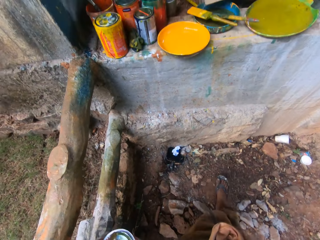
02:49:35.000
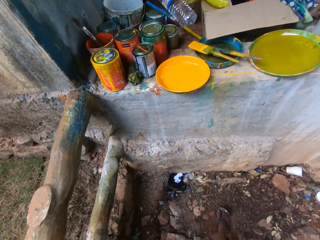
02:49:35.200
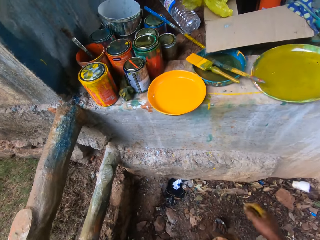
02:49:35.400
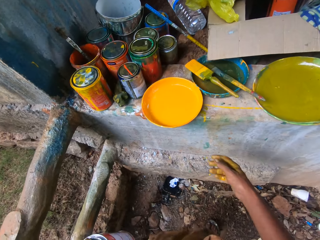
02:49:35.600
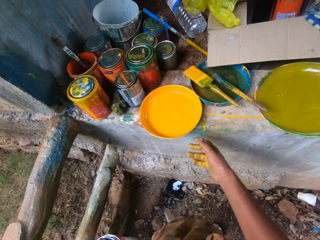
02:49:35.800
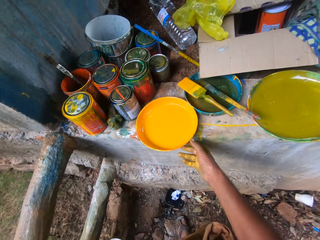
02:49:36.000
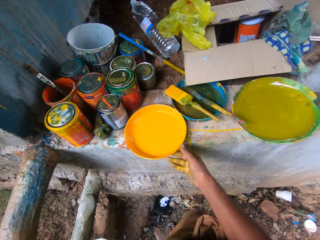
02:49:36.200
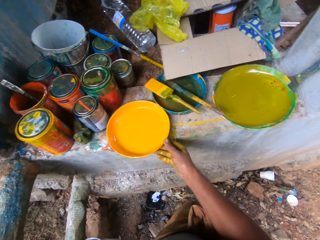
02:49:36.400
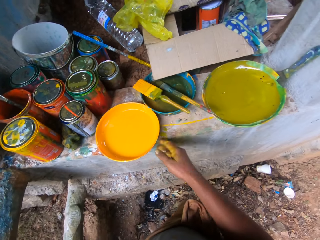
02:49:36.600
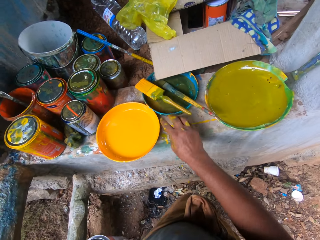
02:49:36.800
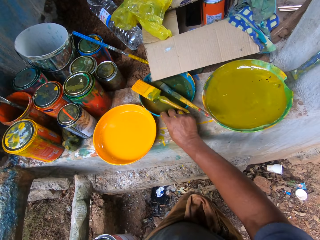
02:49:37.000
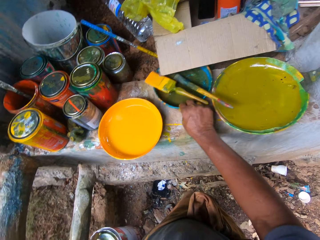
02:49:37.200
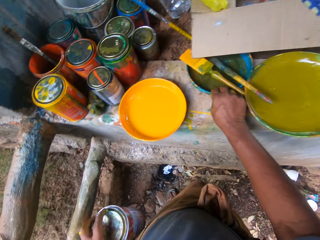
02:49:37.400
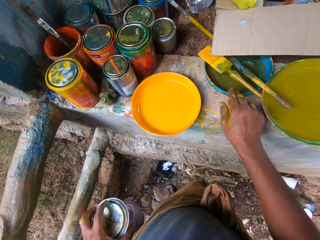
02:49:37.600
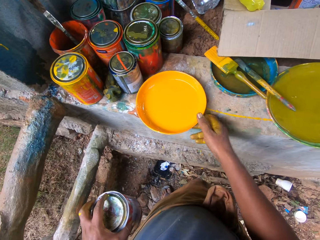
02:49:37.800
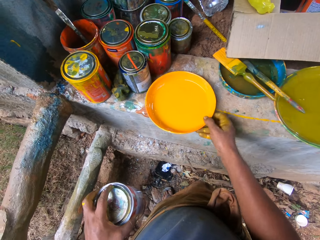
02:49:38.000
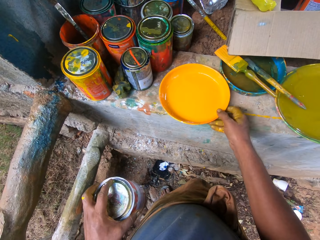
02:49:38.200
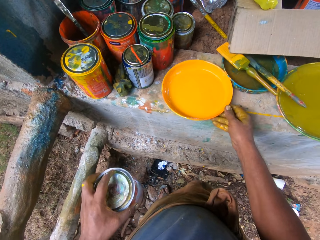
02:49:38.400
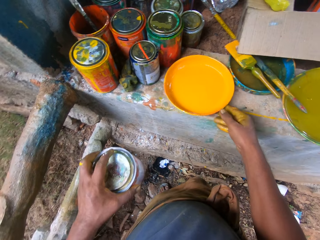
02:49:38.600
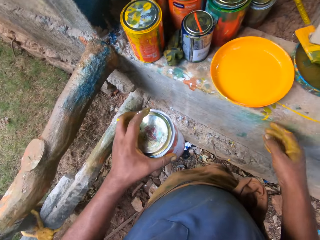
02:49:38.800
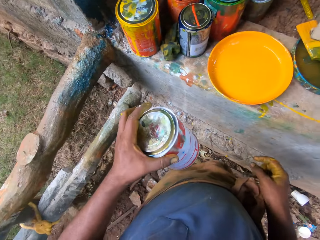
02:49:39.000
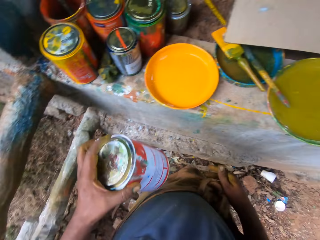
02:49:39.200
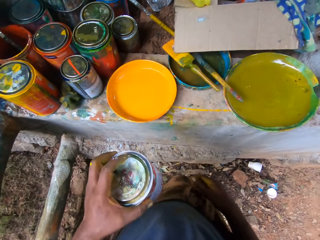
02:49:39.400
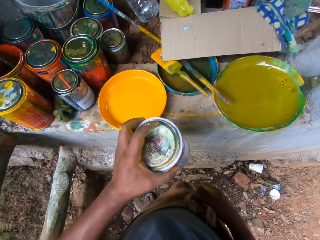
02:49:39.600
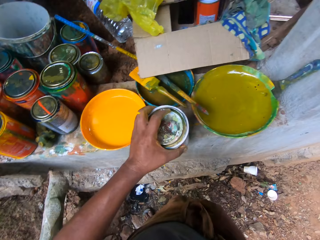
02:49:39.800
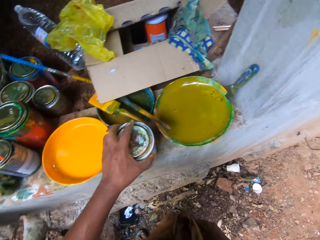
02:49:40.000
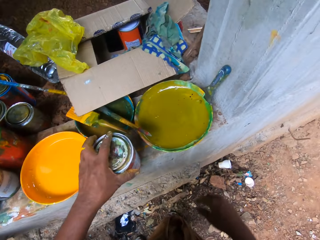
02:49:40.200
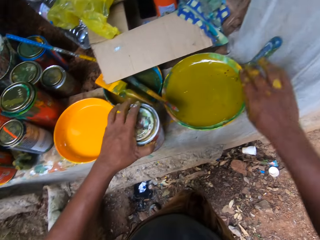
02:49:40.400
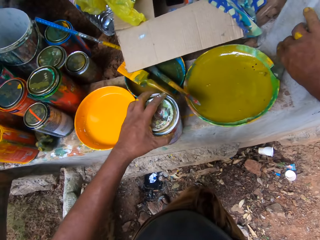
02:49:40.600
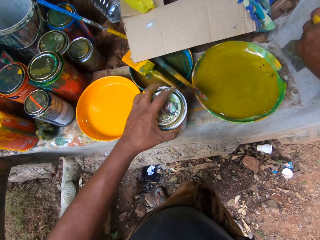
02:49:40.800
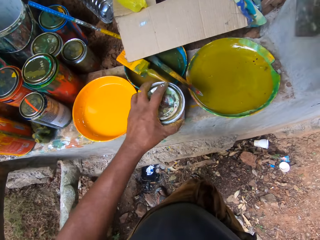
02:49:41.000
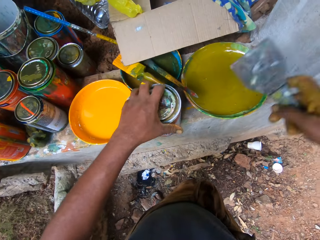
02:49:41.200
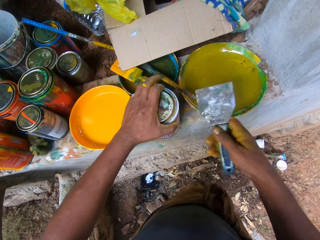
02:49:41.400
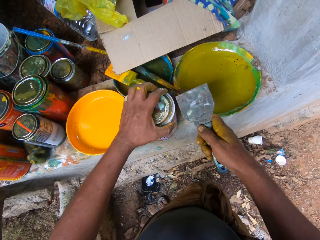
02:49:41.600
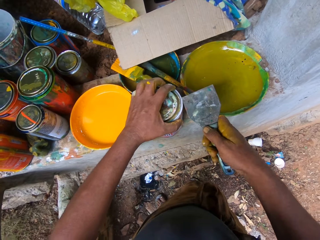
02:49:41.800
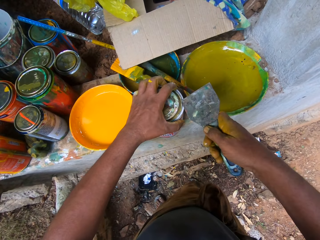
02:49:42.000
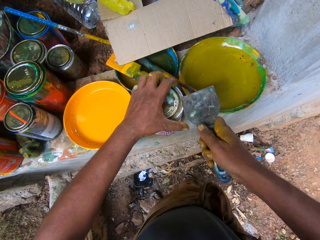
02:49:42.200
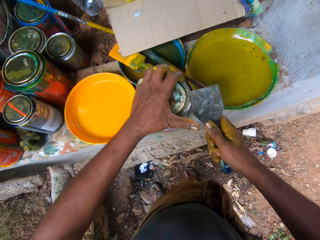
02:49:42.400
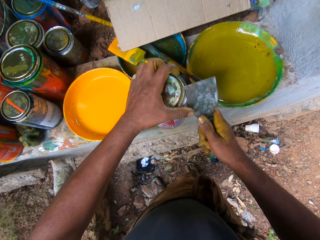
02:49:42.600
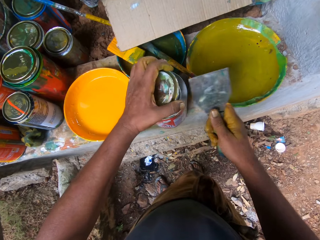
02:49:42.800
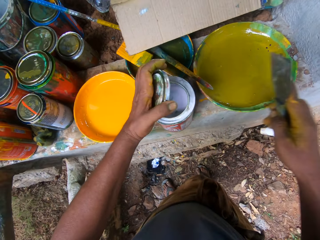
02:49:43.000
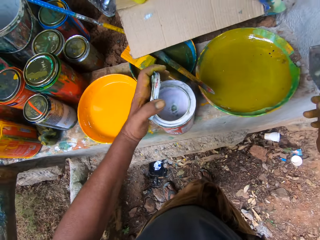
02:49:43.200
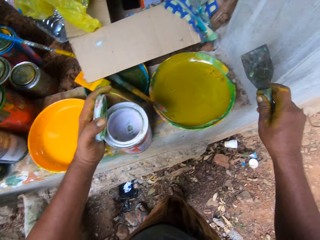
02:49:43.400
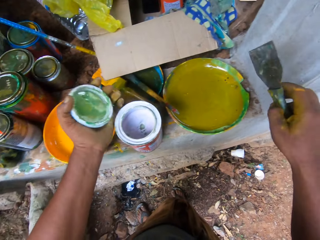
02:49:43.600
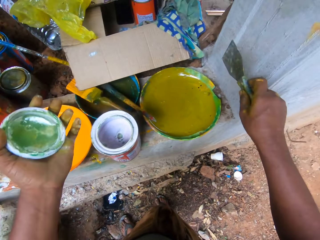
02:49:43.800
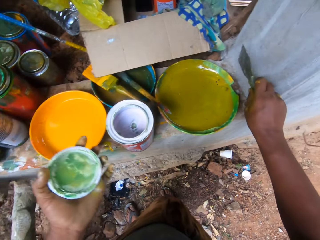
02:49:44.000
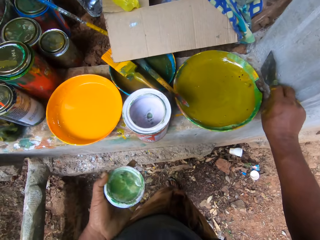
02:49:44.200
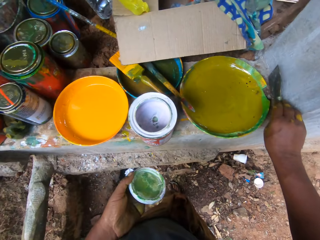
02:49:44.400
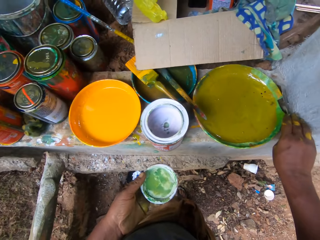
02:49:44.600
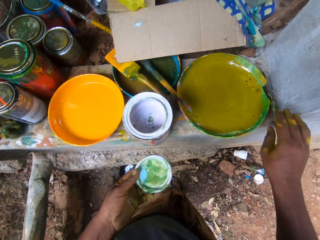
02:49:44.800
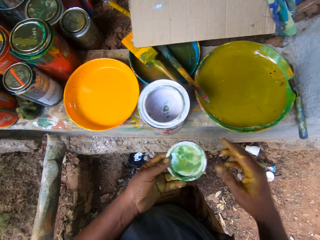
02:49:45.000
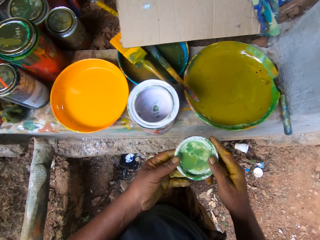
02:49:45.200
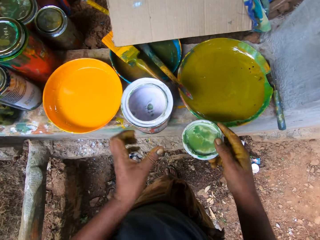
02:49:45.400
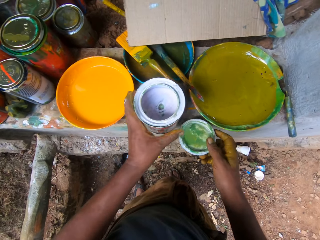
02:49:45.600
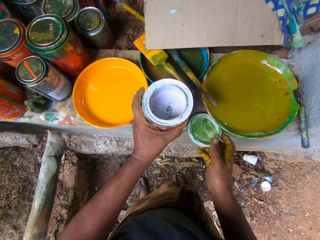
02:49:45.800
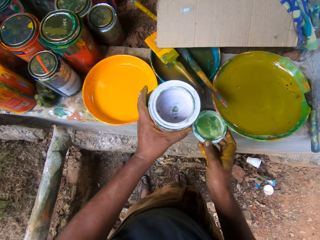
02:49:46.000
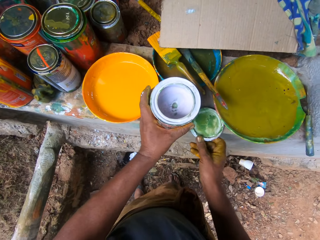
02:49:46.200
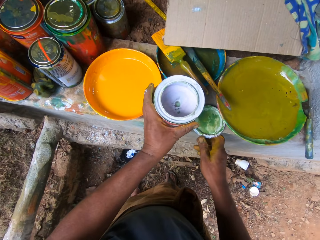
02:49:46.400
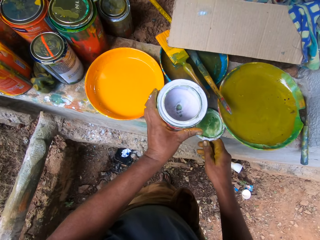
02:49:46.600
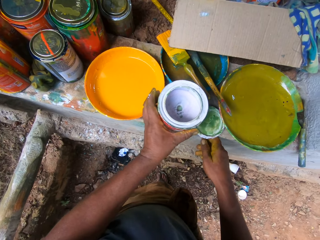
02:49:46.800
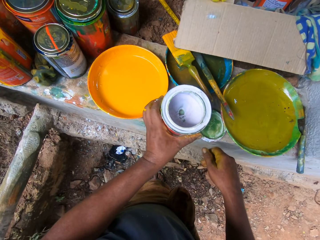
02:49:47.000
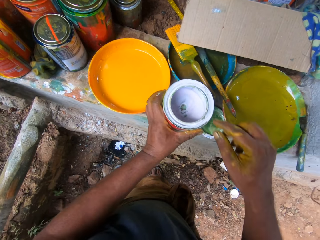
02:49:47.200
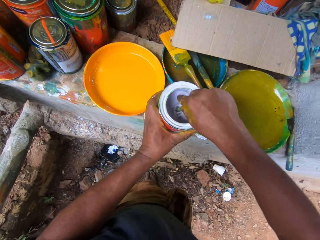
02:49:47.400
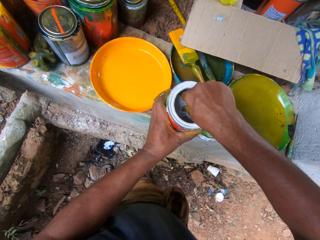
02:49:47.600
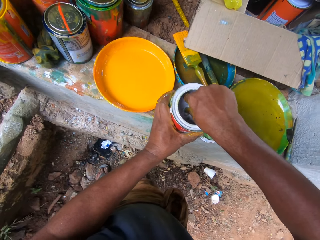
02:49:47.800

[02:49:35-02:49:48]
The camera wearer moves paint trays with a hand. They adjust a container or paint tin. They put down the paint tin with a hand. They pick up a putty knife with a hand. They open the paint tin with the putty knife. They put down the putty knife. They switch a lid to the other hand. They put down the lid with a hand.

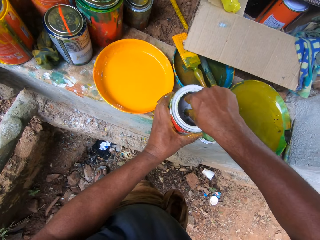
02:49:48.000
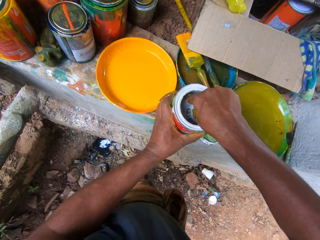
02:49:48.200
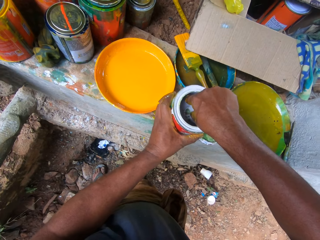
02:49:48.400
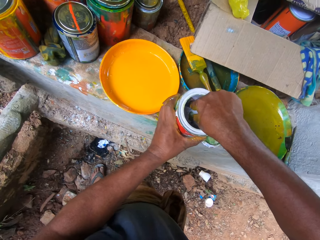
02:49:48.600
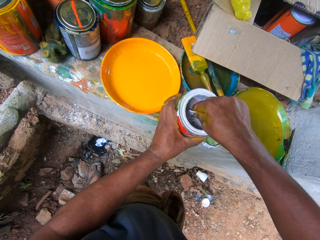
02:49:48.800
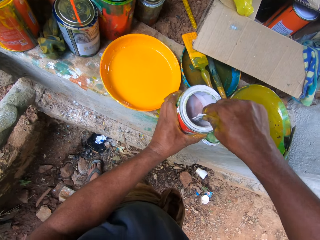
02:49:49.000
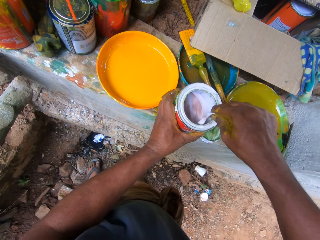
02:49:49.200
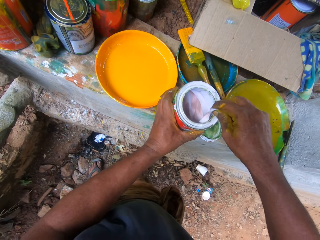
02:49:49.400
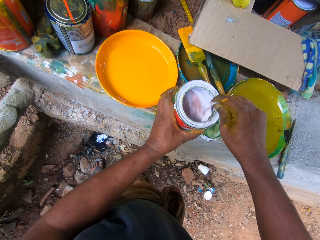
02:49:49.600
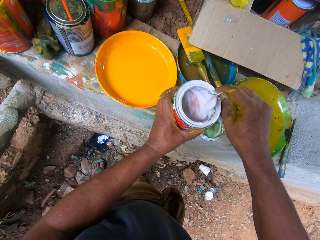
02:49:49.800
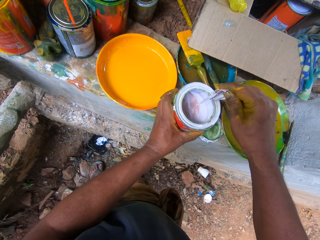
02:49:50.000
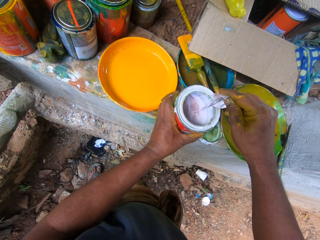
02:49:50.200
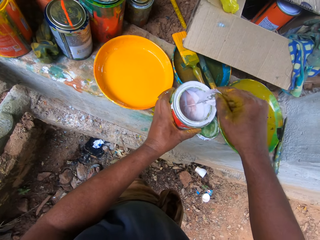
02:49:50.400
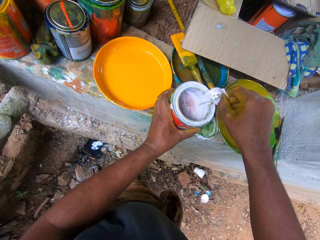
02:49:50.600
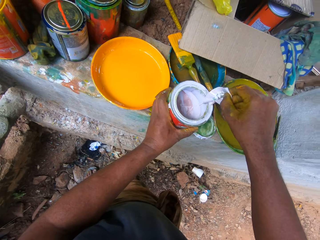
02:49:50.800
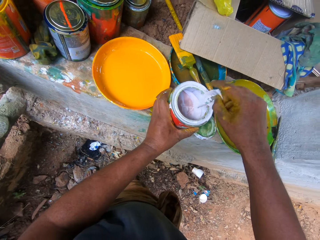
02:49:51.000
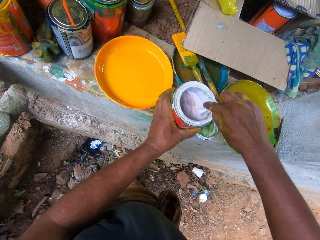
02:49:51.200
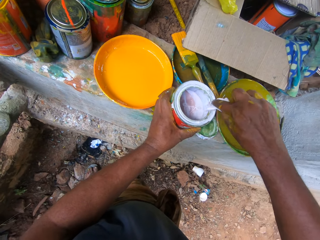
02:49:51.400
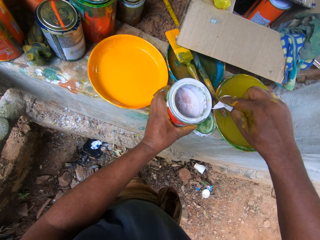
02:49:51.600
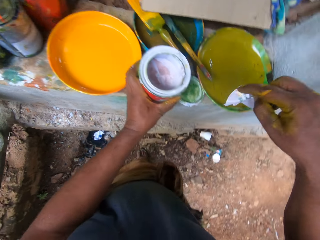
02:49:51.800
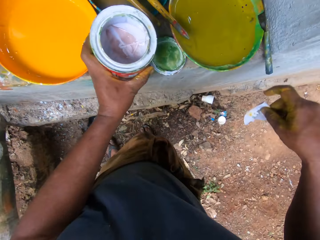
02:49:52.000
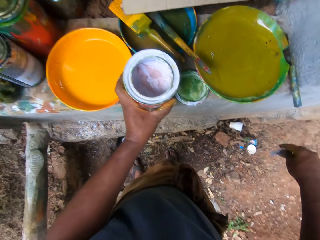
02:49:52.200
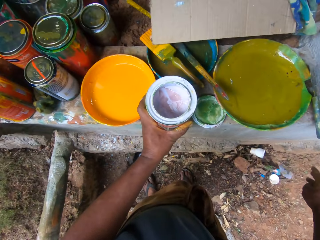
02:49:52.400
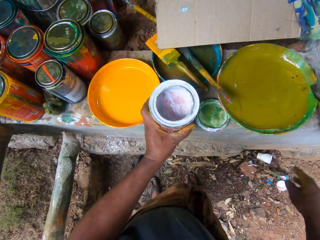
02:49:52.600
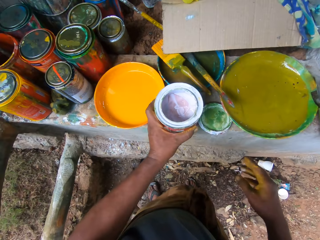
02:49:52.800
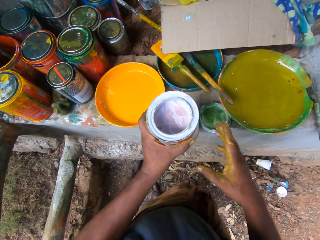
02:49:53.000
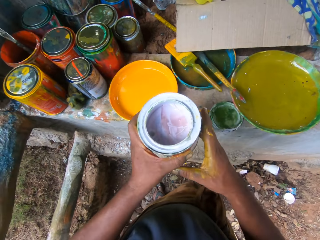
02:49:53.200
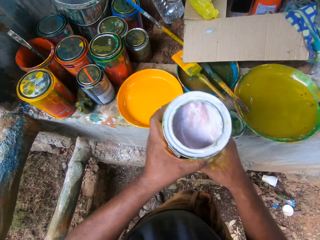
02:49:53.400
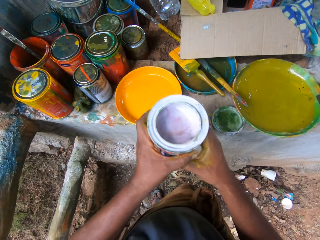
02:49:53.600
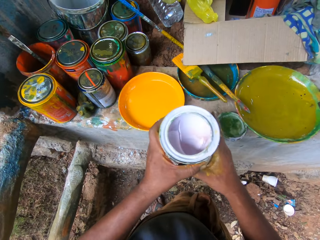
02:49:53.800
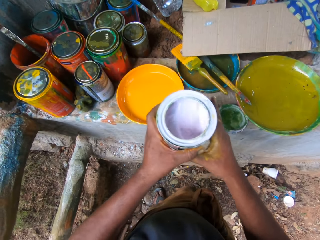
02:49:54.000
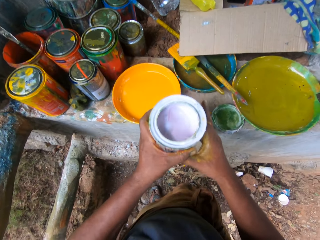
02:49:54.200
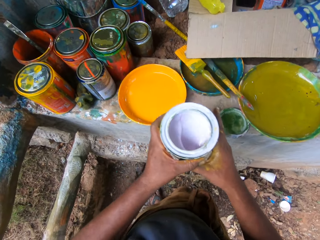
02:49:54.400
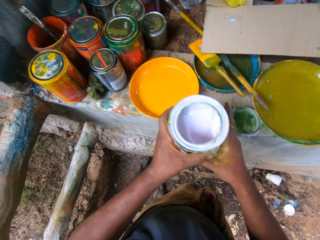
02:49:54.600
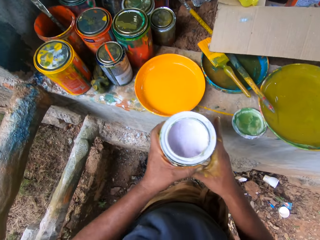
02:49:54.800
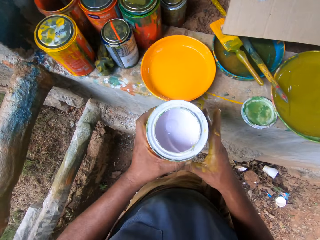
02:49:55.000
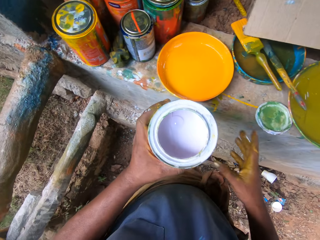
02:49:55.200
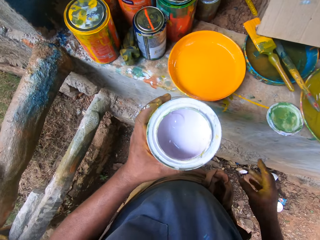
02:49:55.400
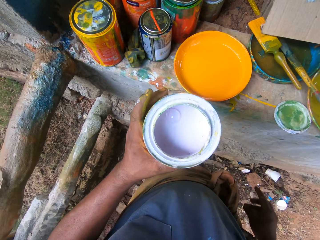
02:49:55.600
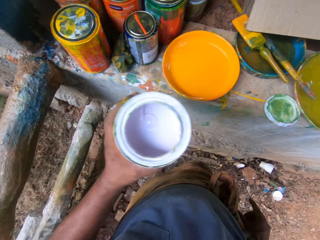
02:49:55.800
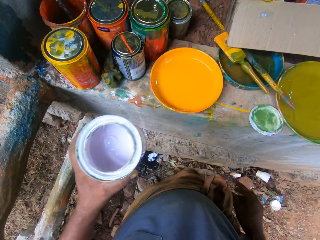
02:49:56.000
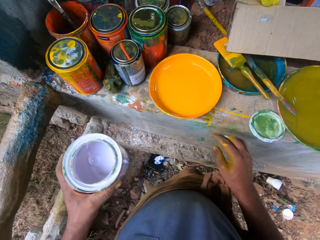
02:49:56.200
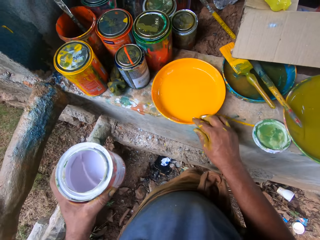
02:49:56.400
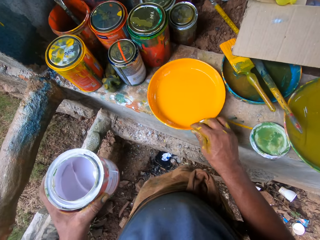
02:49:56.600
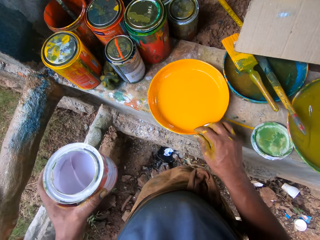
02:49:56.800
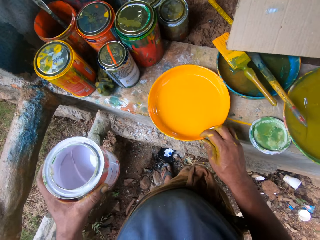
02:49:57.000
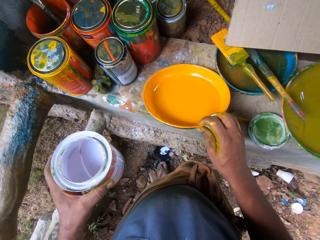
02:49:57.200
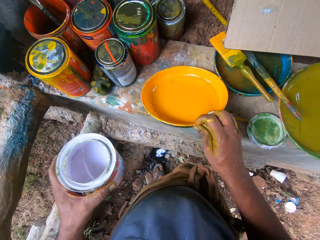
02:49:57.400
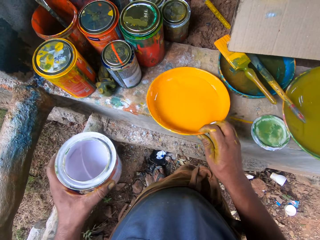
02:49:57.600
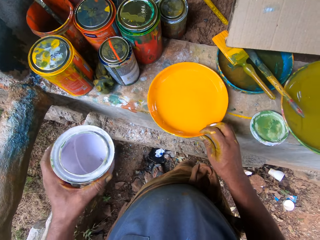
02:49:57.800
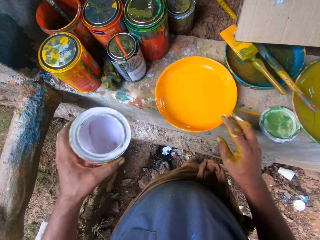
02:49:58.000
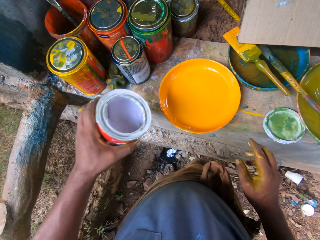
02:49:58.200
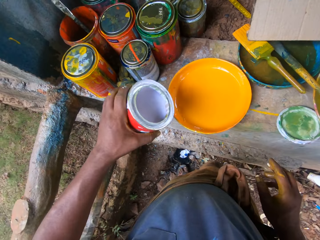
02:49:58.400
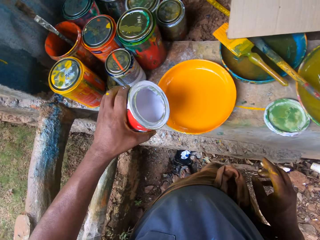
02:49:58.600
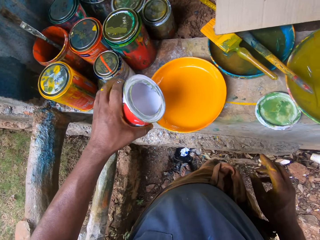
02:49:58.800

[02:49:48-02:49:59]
The camera wearer carries paper from the container. They remove a seal in a paint tin, put down the seal on the ground, pick the paint tin with a hand and shake the paint tin with hands. They hold the paint tin with a hand. They move a paint tray with a hand.
